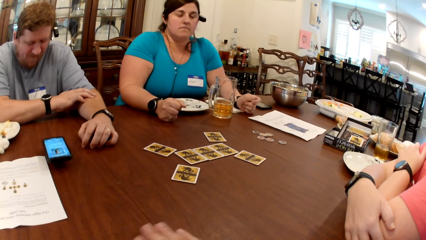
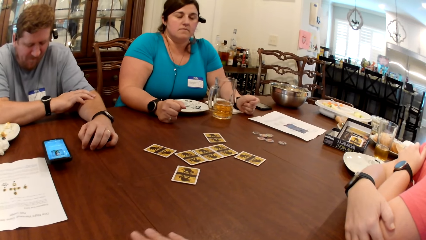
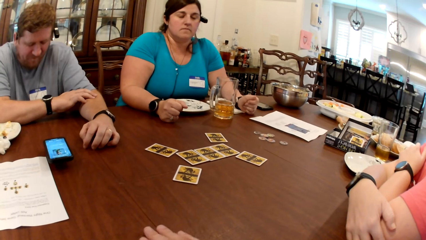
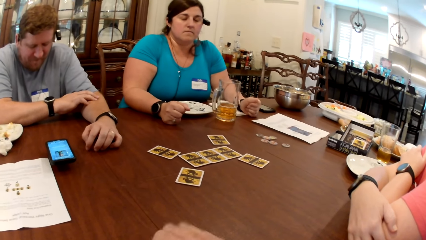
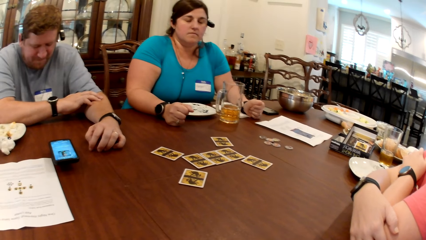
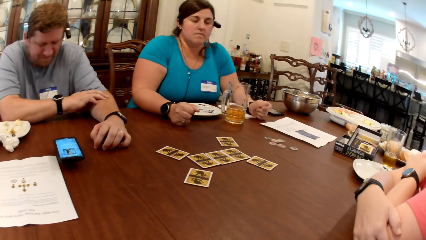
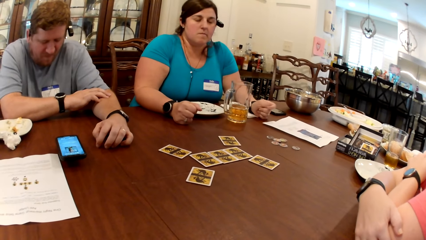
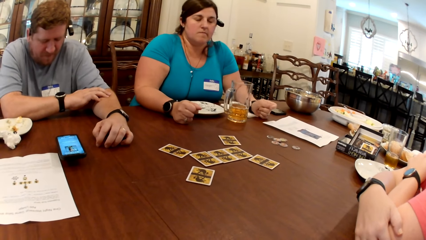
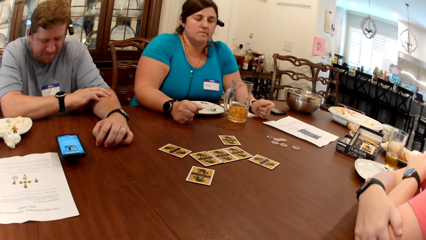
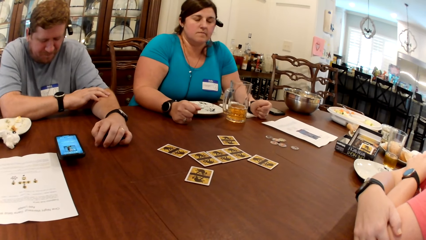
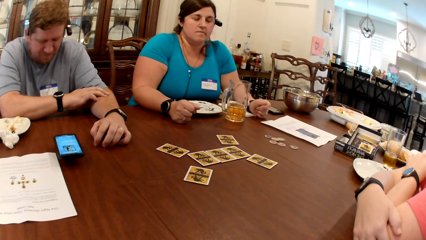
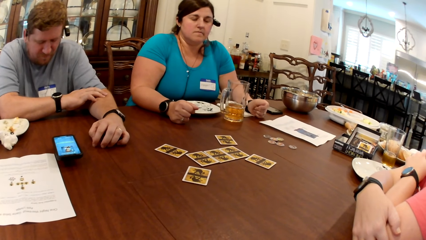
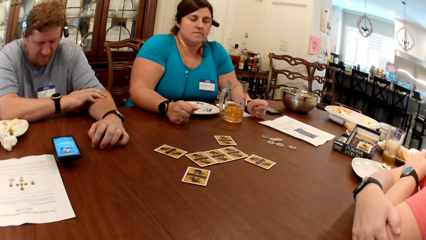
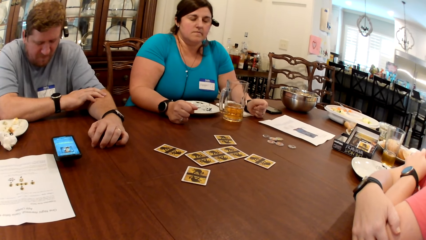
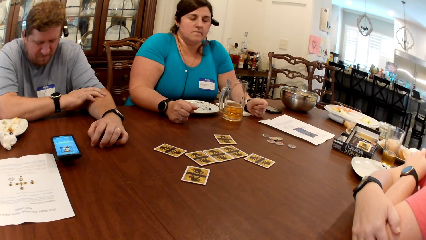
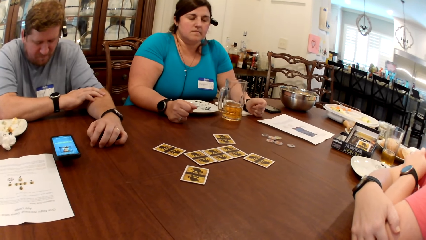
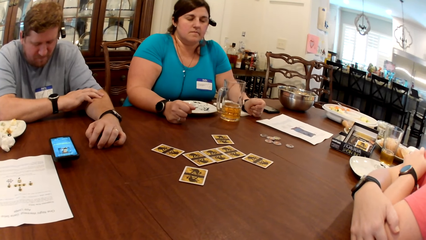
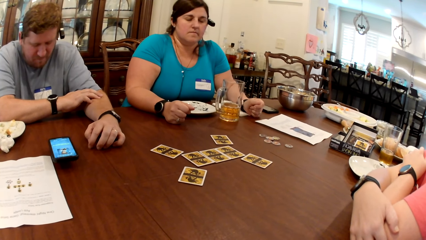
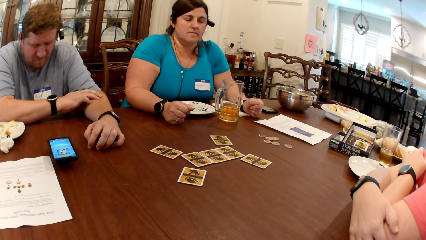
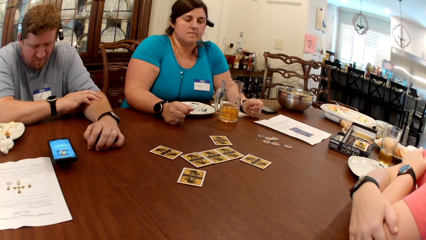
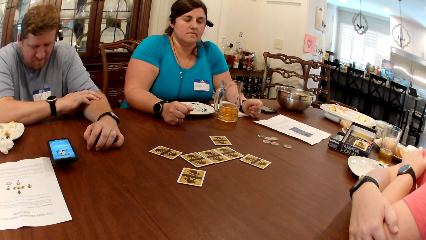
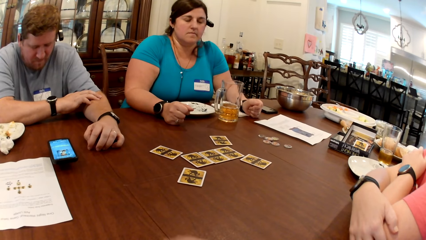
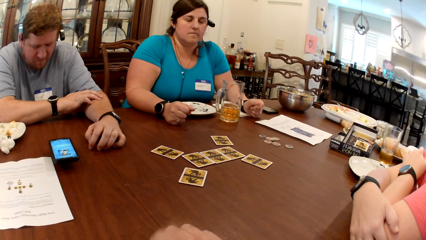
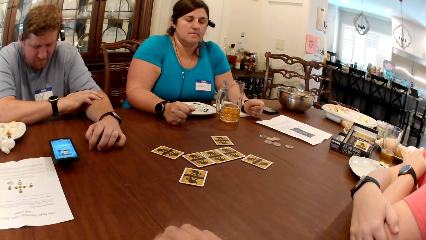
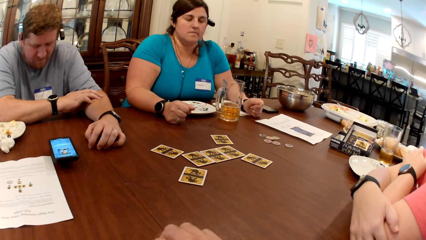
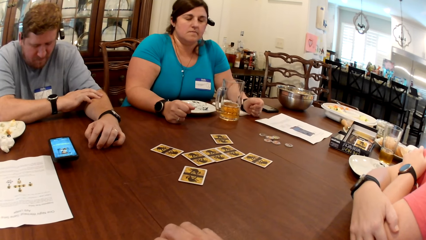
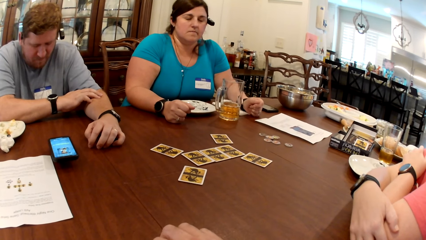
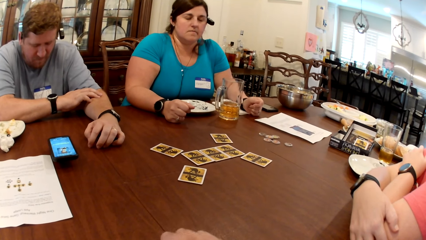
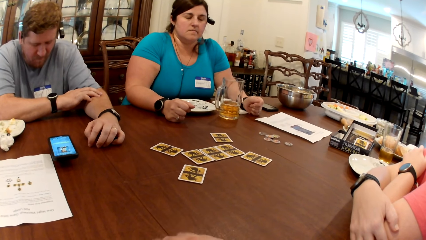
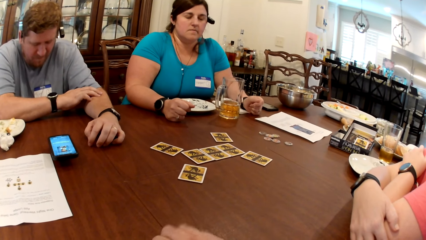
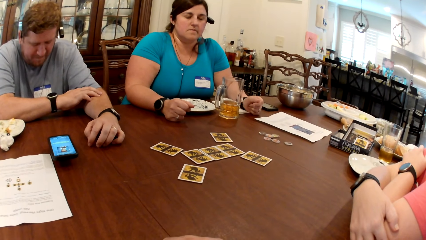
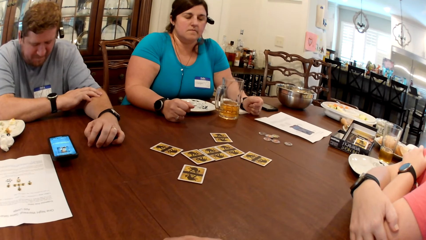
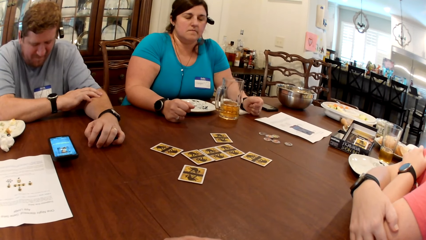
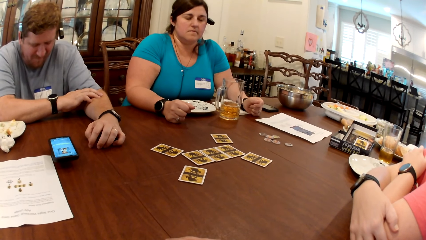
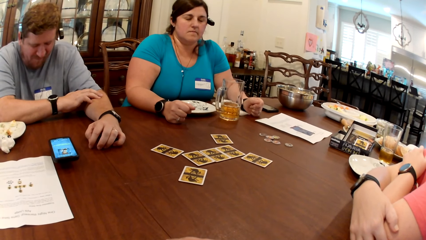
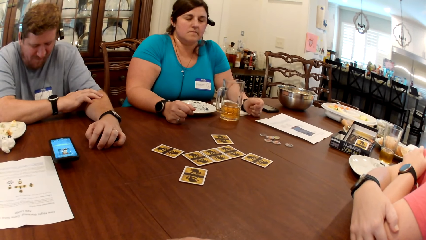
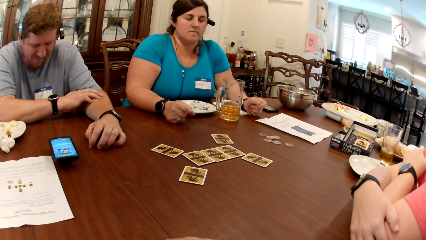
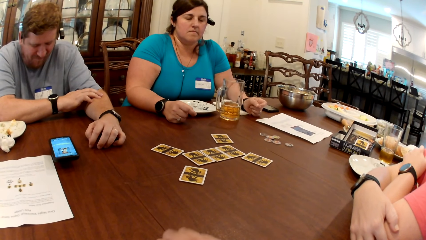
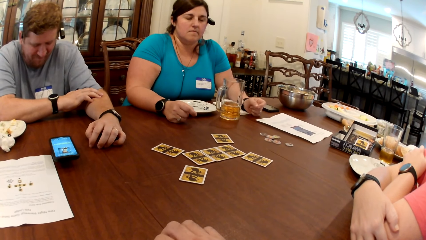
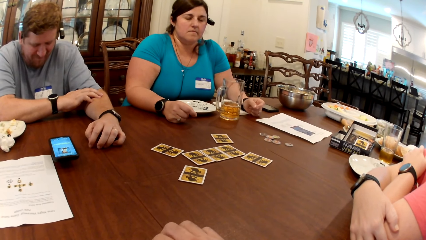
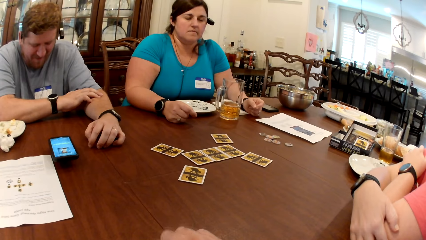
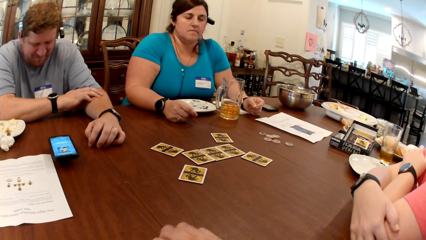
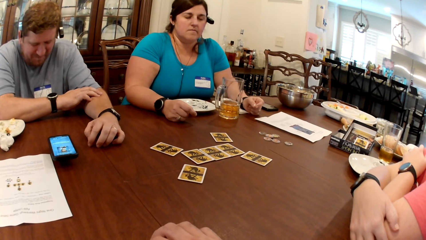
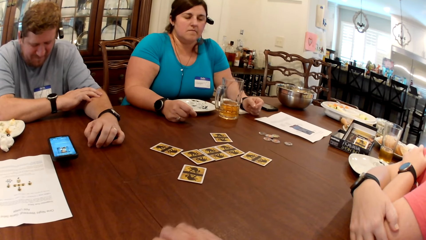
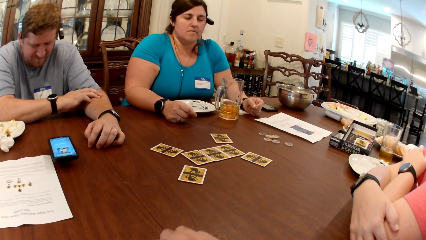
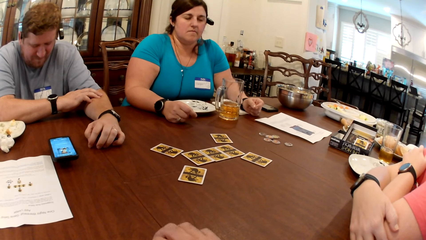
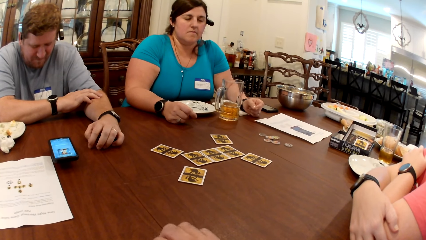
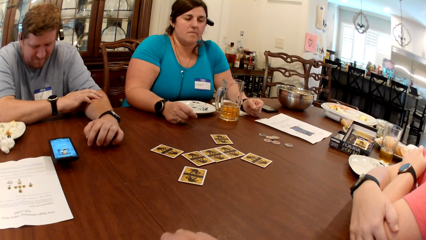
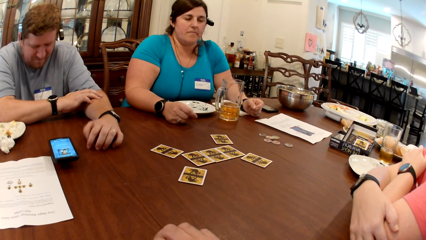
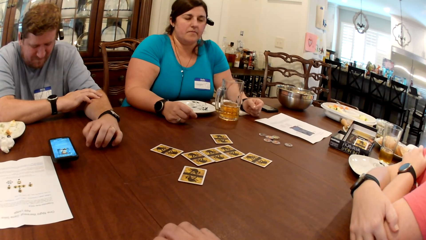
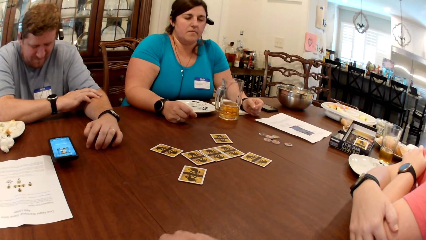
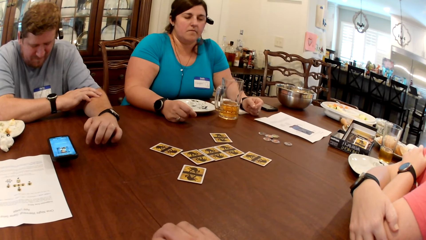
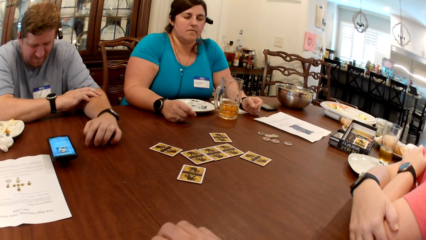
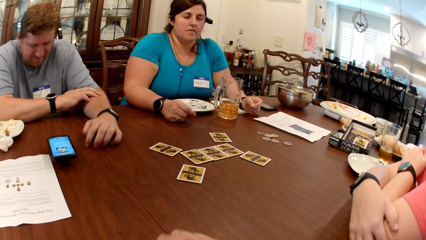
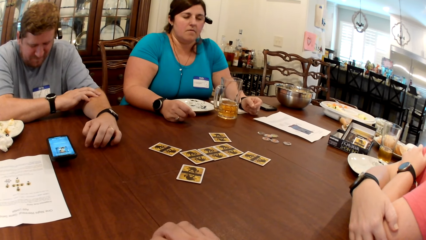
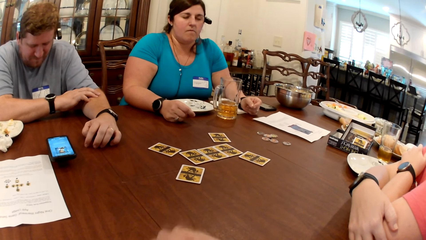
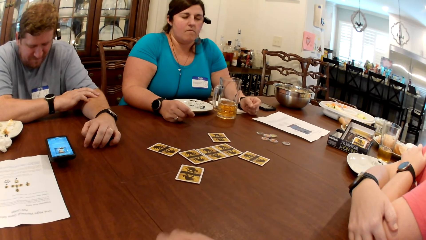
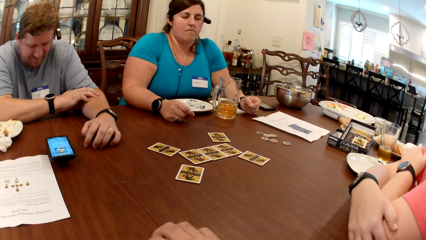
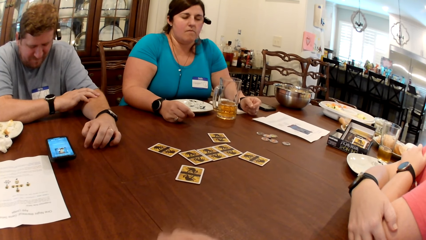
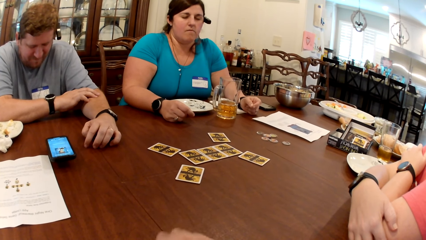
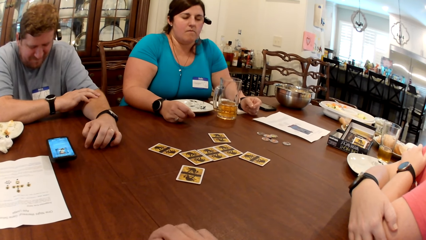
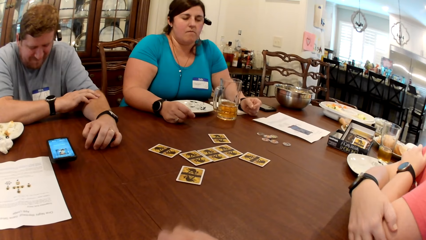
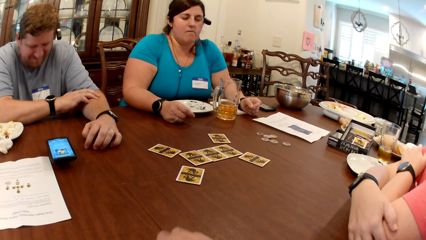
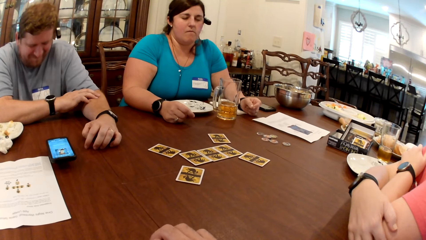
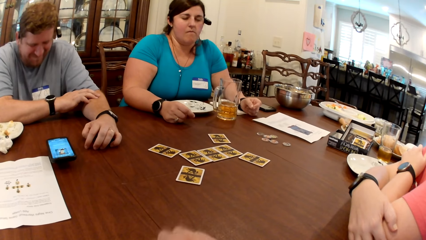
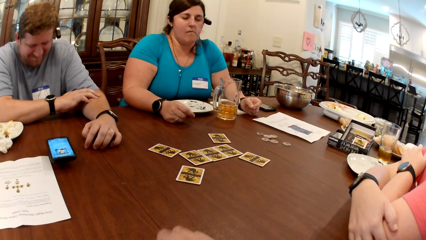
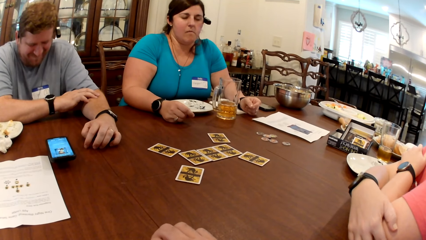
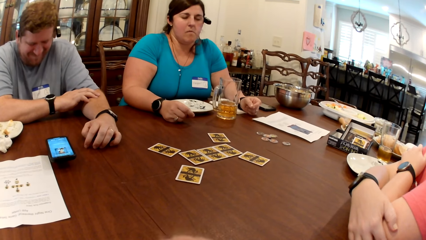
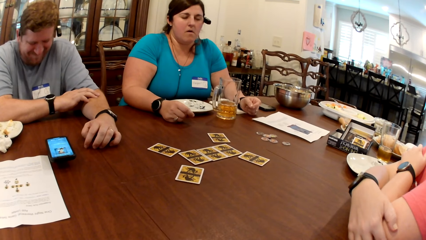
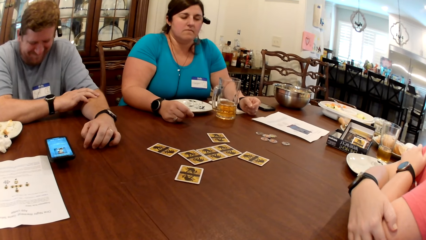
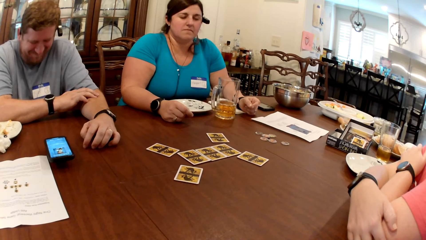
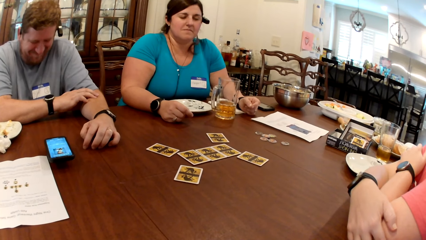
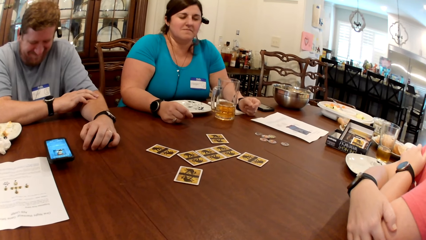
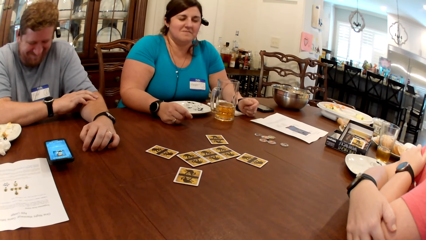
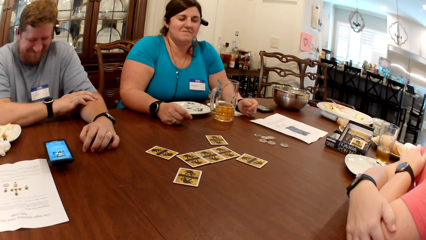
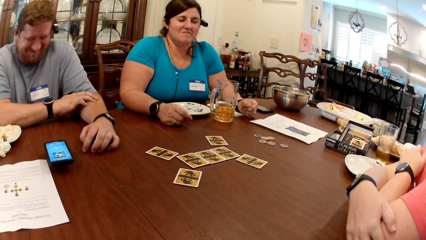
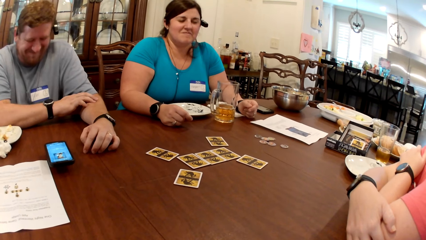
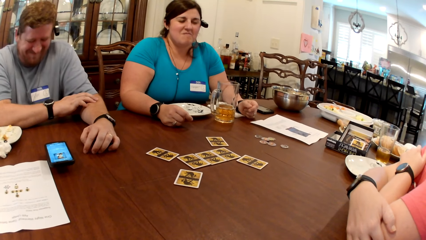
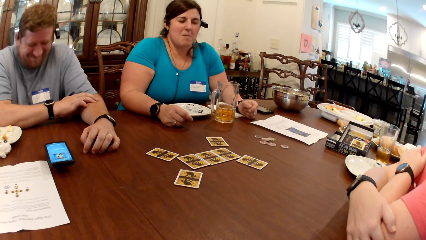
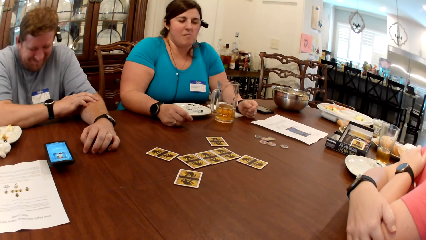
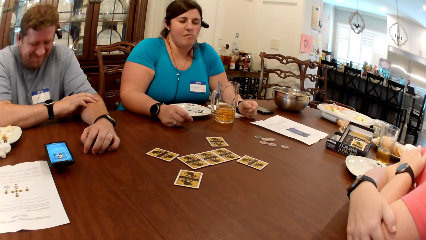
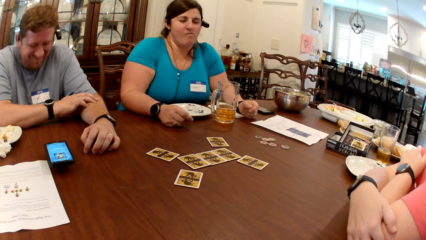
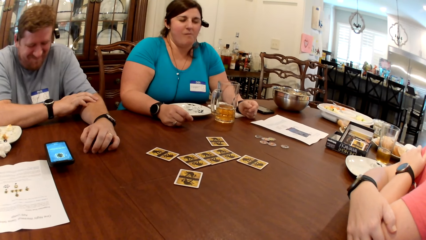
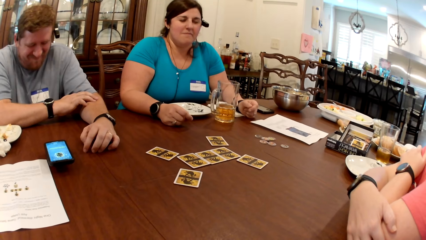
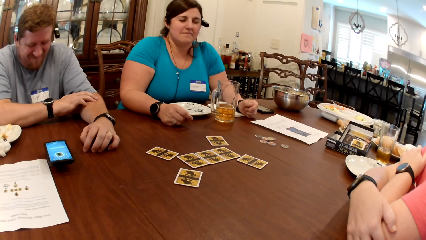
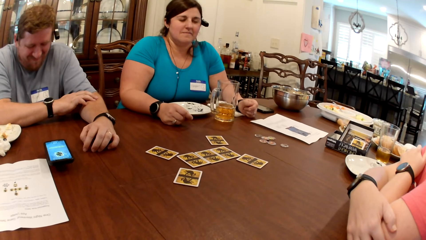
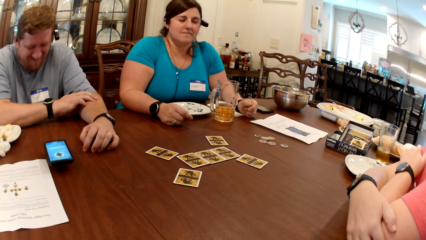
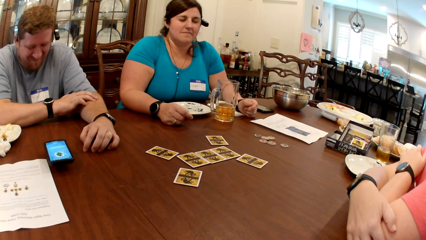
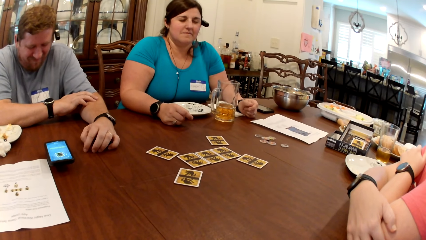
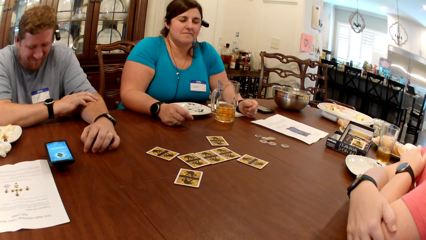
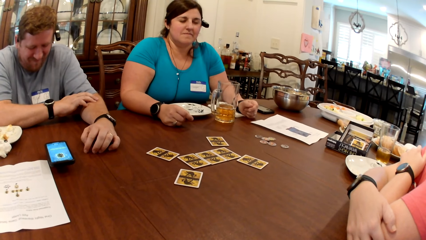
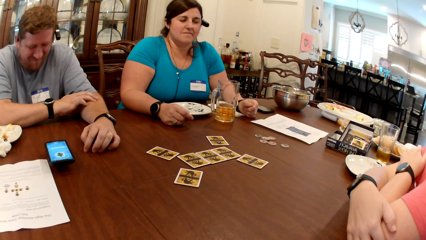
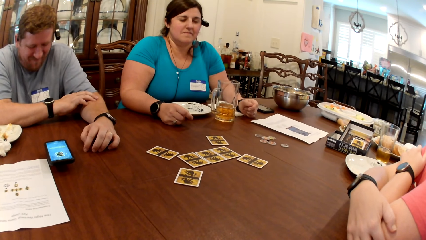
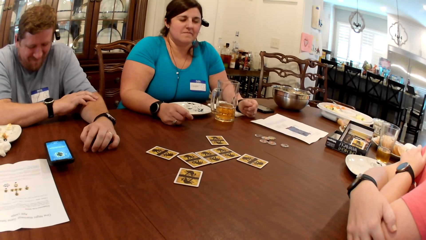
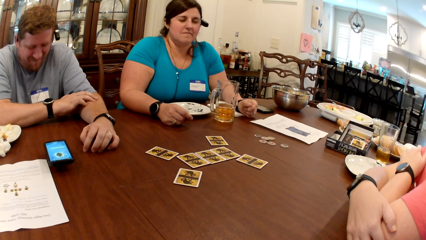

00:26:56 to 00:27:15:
A woman puts her hand on the table. The camera wearer taps on the table with his right hand. A man hits the table with his fingers and laughs.
